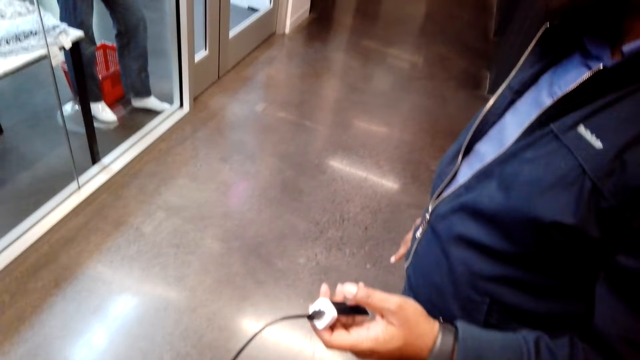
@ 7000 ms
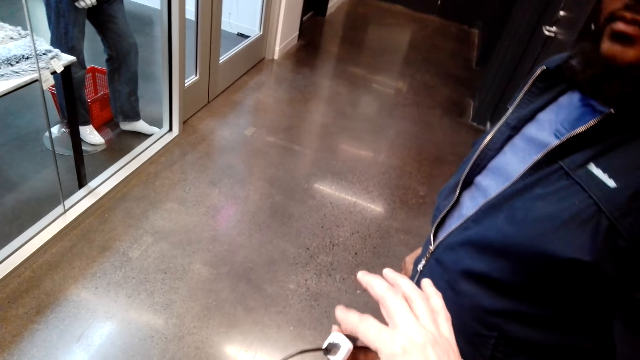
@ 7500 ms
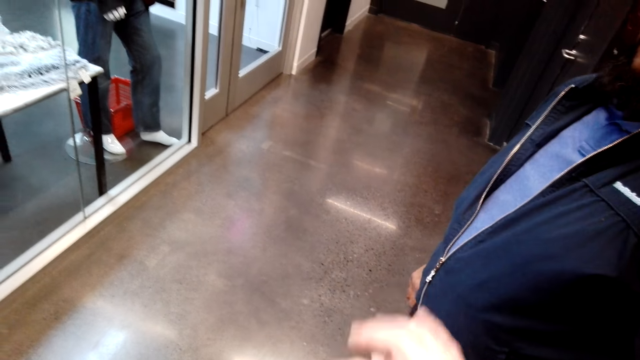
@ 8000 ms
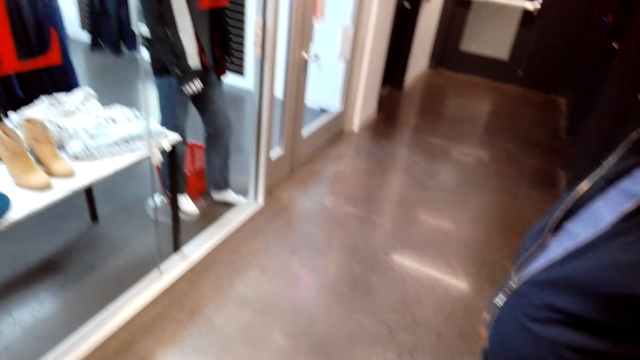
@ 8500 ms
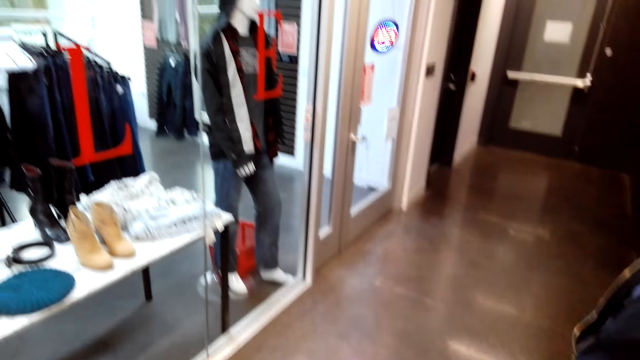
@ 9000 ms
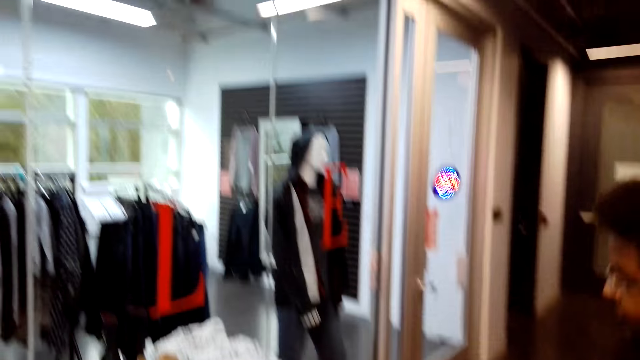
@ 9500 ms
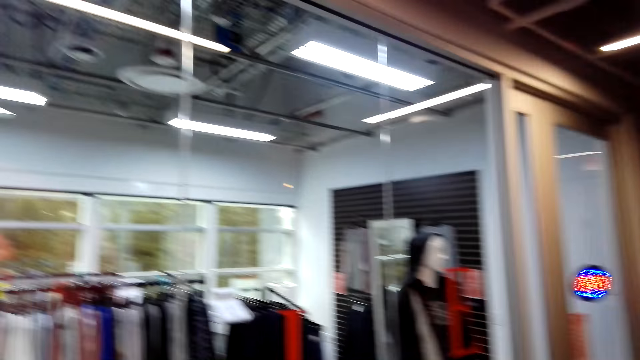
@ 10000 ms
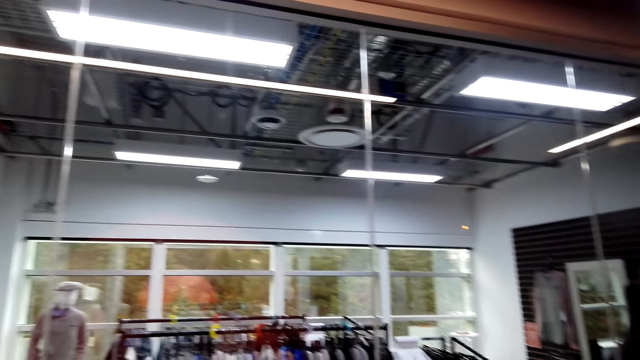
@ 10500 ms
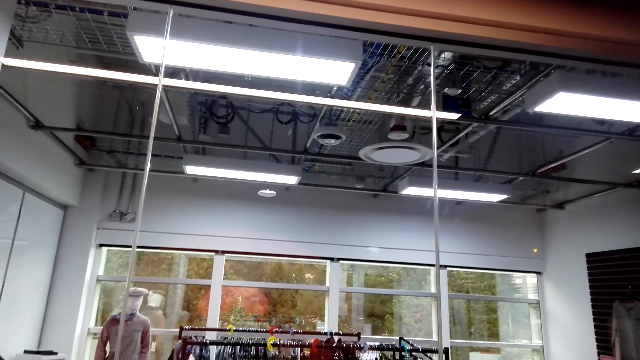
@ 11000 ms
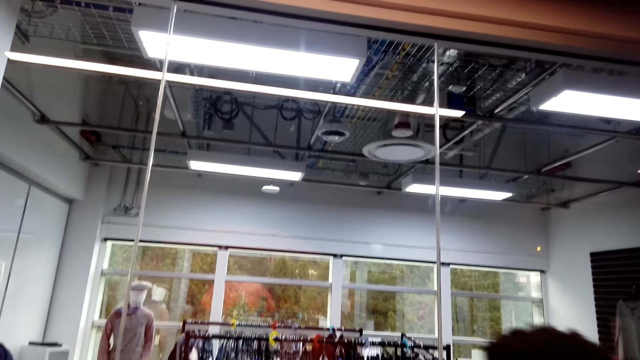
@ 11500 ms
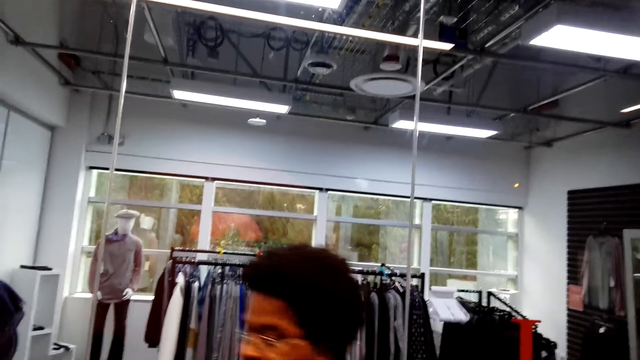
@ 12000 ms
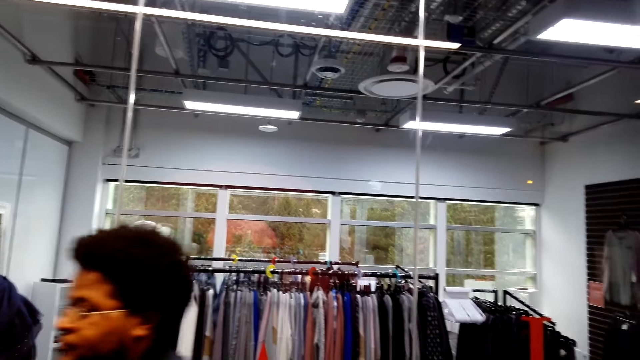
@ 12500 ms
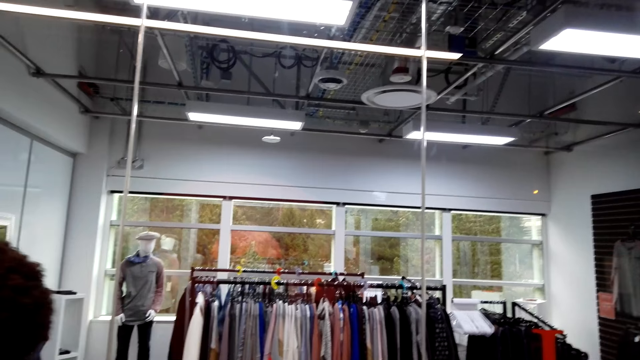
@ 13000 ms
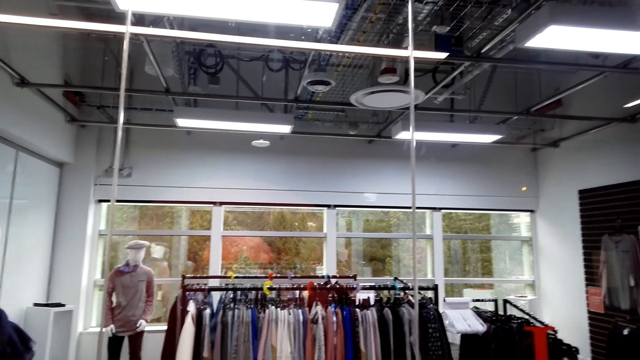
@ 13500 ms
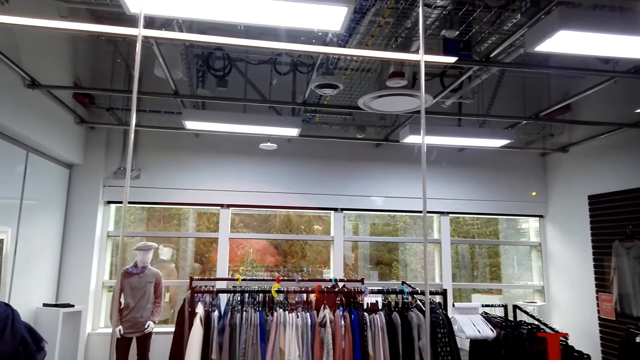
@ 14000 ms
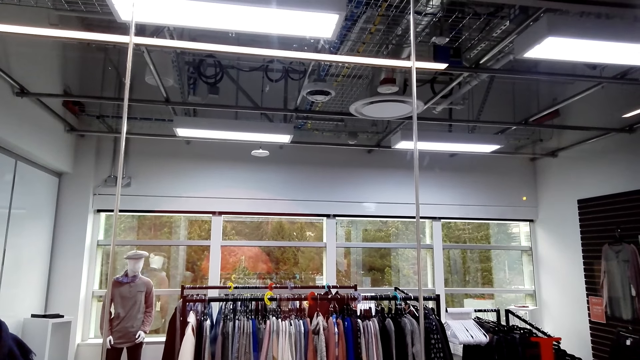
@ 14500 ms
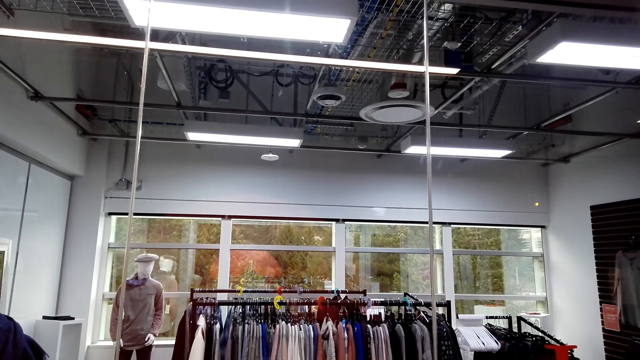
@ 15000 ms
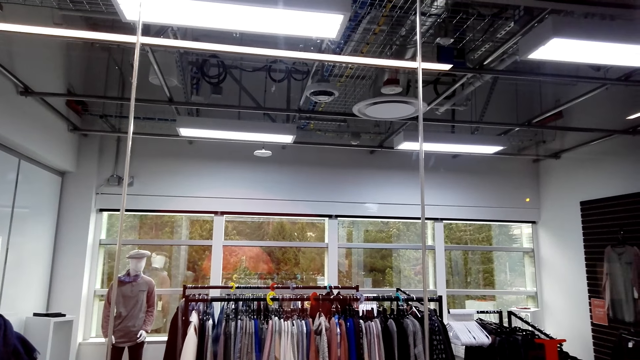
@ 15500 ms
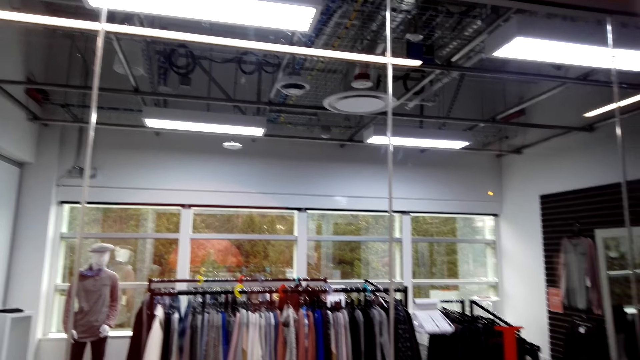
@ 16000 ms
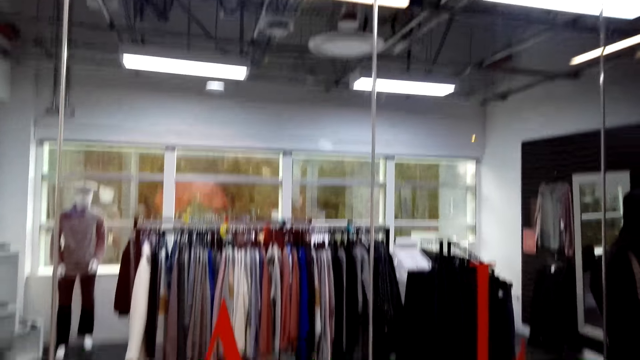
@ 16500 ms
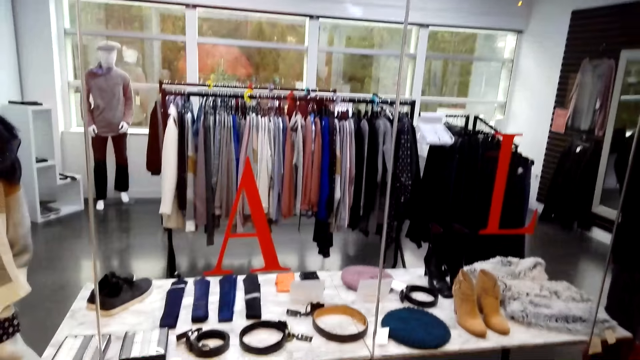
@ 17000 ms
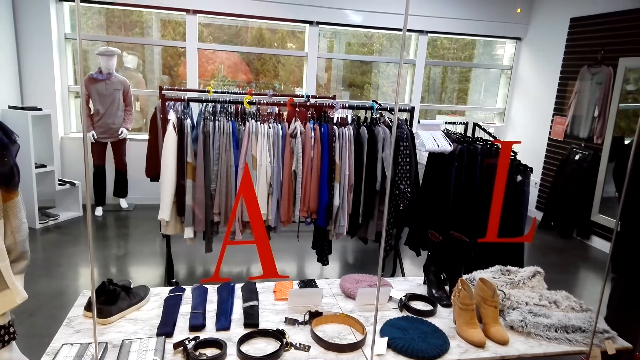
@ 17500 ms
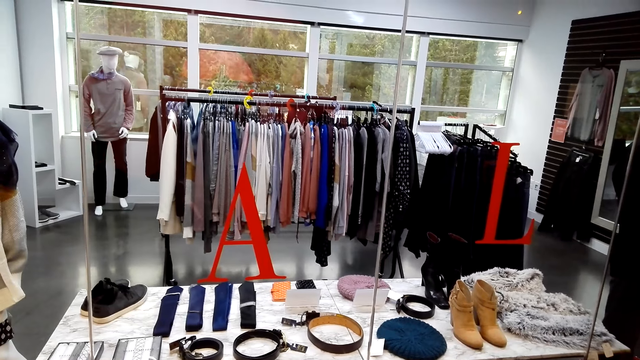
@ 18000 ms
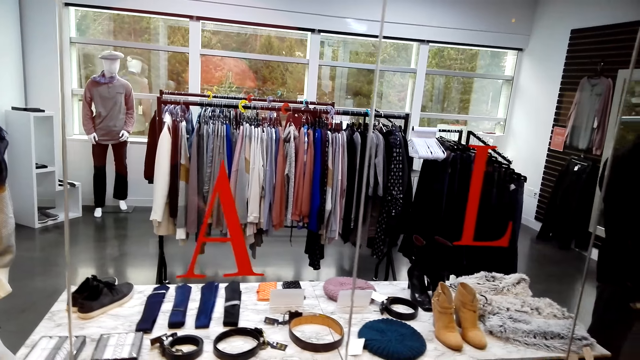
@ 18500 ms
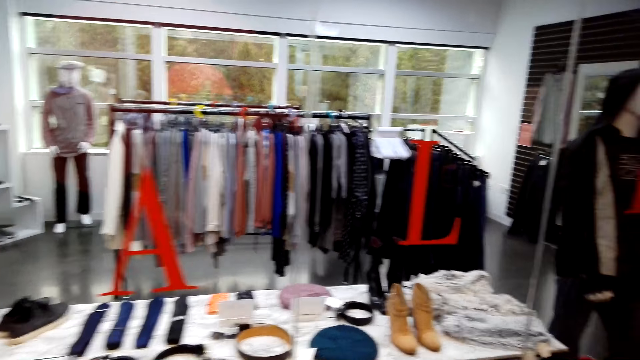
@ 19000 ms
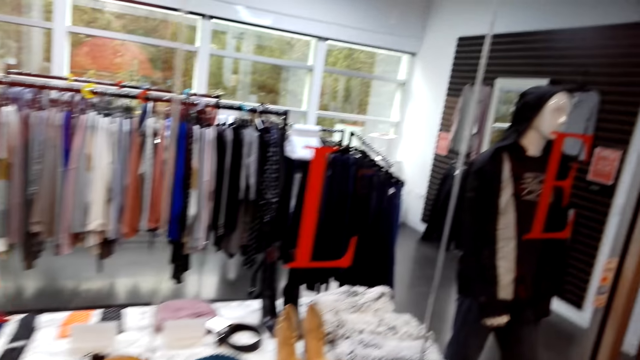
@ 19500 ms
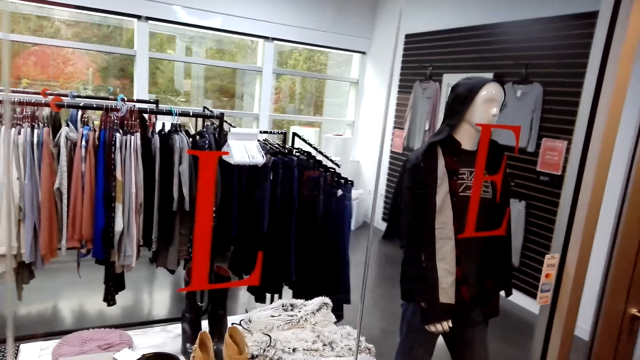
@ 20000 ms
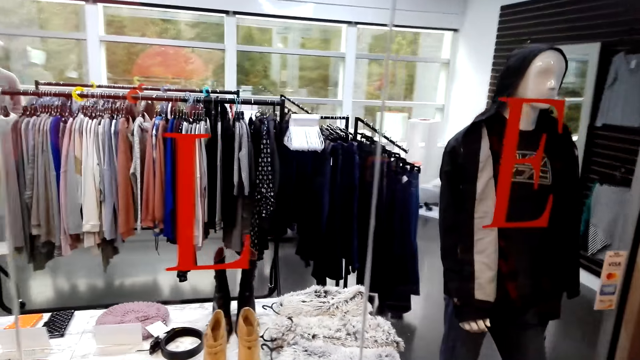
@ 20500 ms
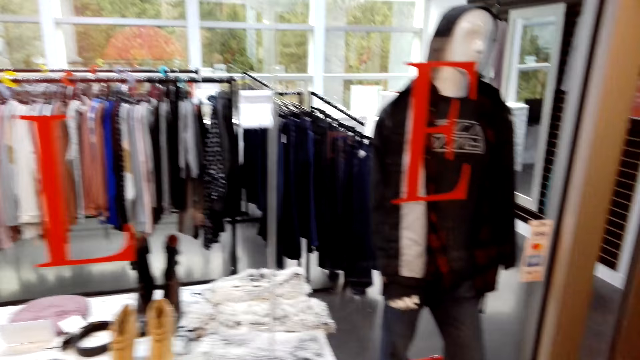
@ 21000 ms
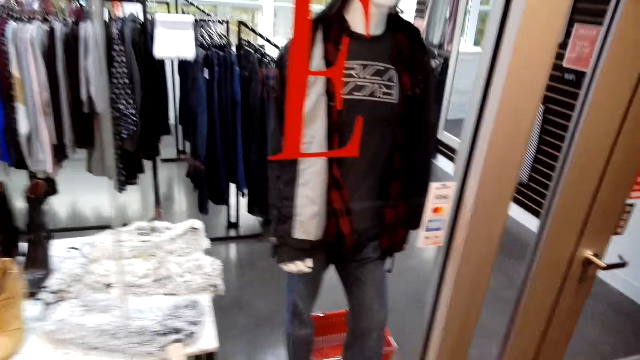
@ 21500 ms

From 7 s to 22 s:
The camera wearer takes the charger from a man. They look around. The man walks around. The camera wearer looks around. They walk around.

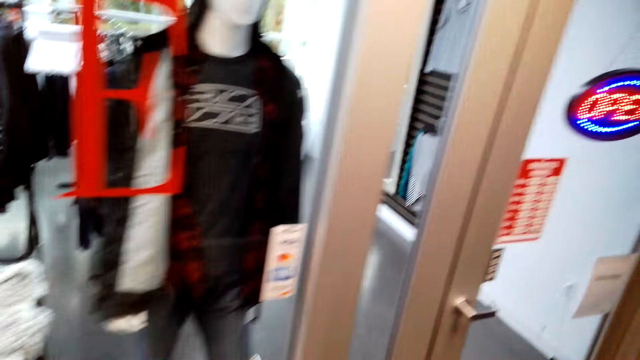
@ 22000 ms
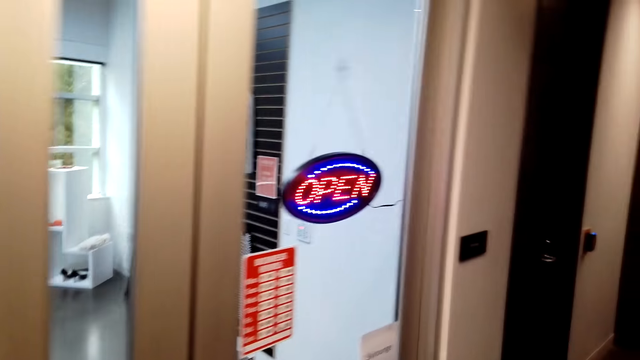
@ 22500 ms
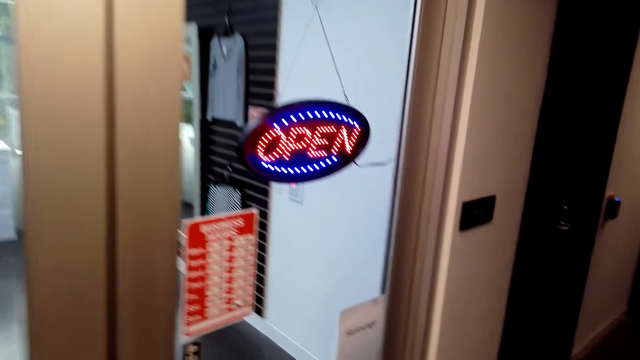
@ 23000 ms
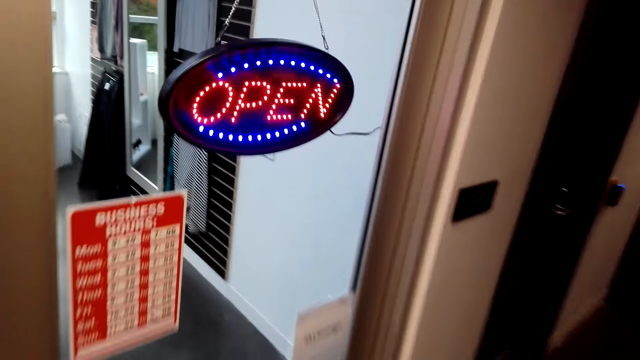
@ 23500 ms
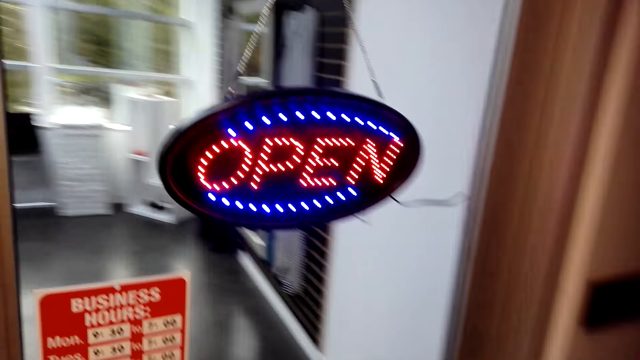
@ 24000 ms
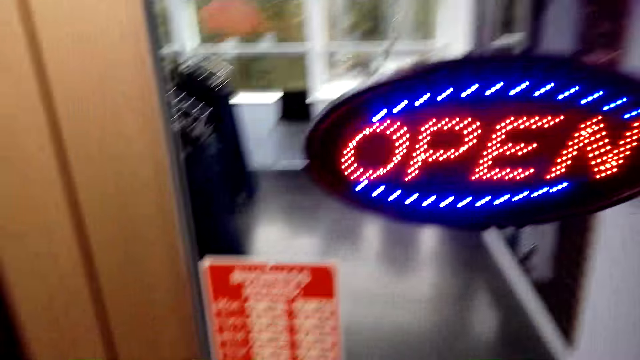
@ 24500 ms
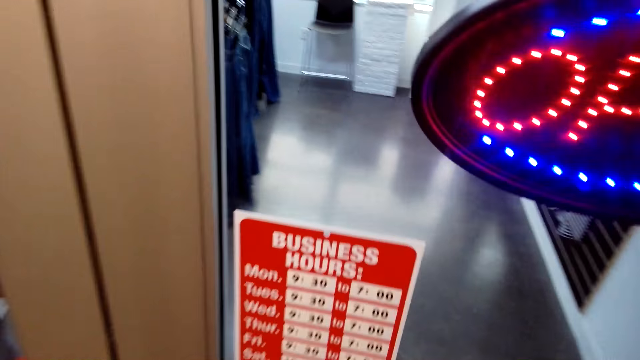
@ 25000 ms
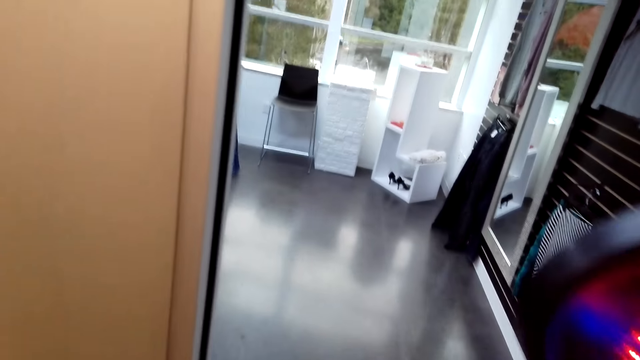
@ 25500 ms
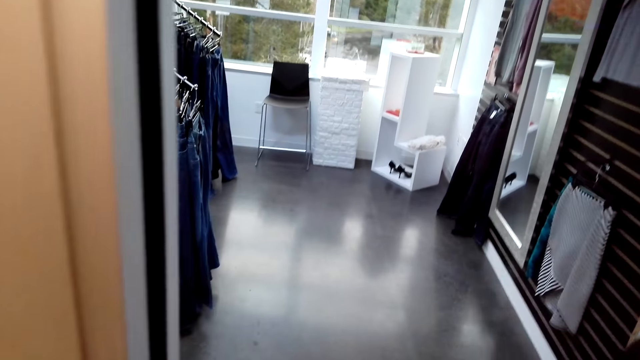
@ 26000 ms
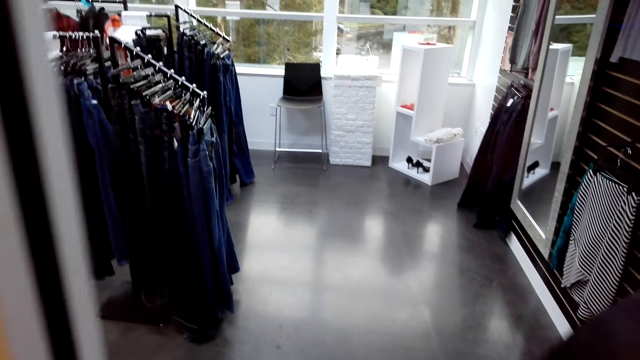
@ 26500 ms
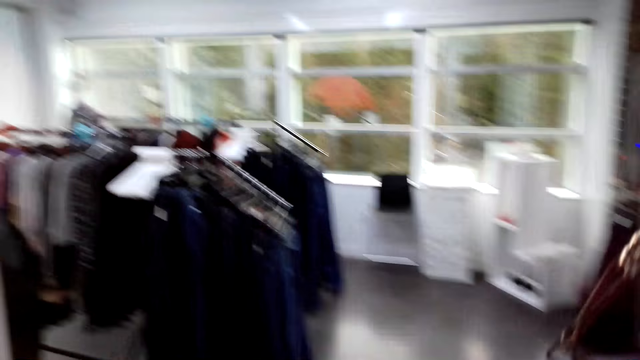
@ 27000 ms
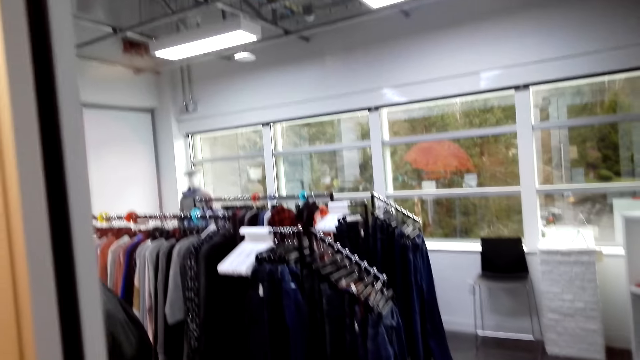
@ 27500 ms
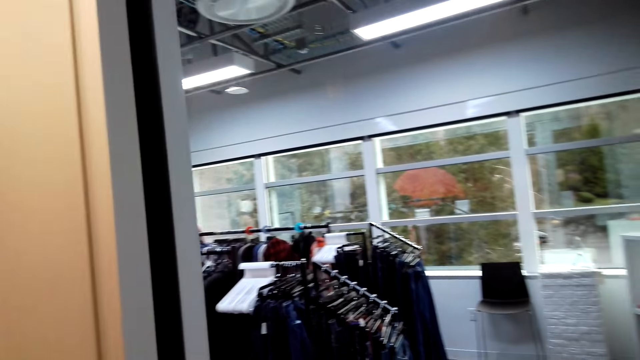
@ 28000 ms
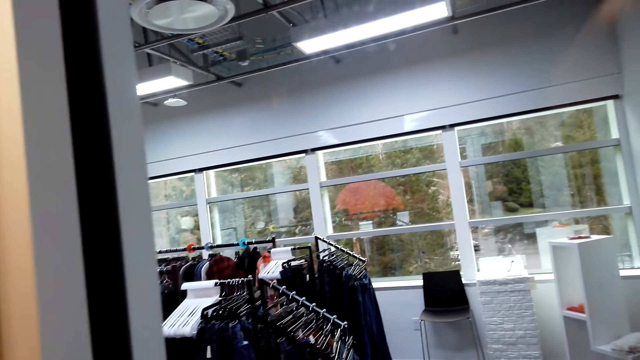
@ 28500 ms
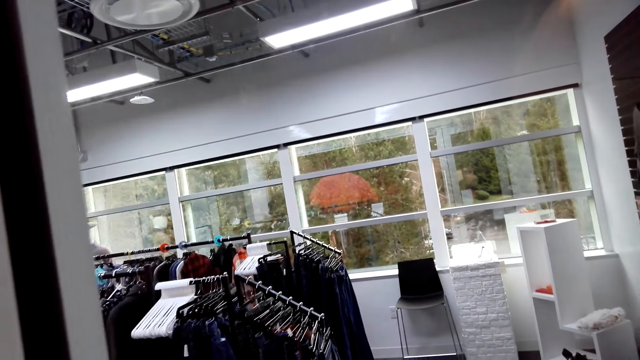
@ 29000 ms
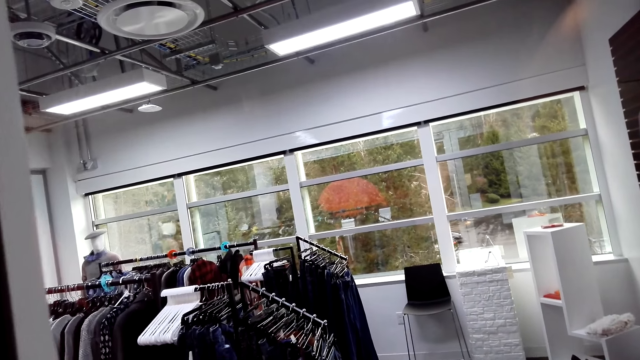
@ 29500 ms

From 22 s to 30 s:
The camera wearer stands in front of a door.
